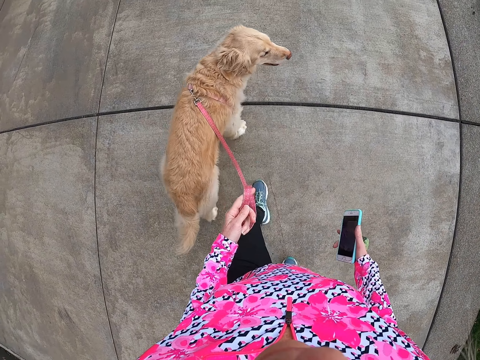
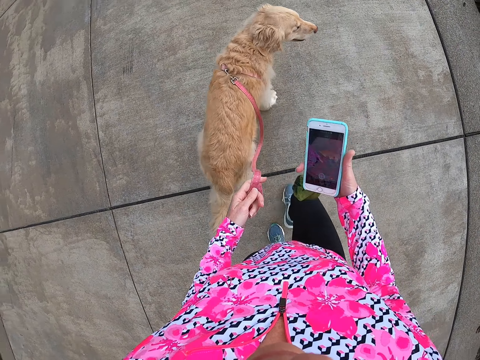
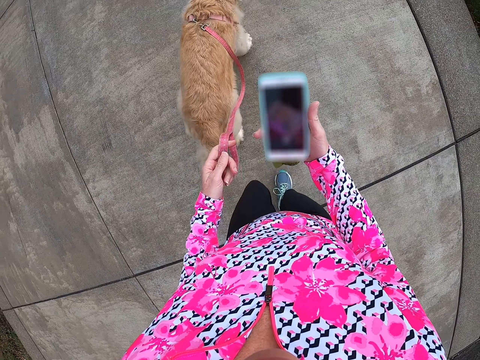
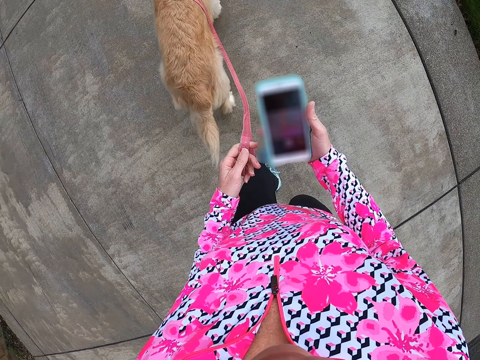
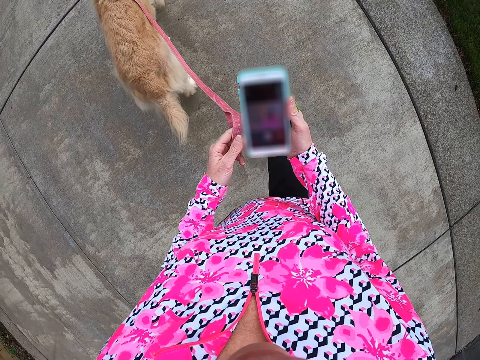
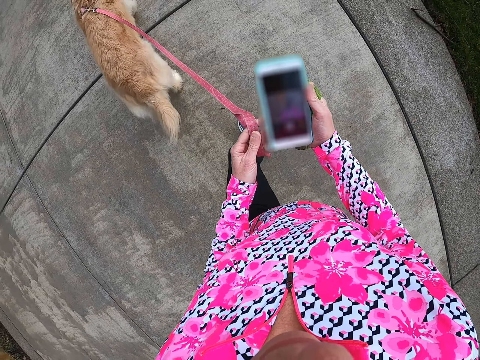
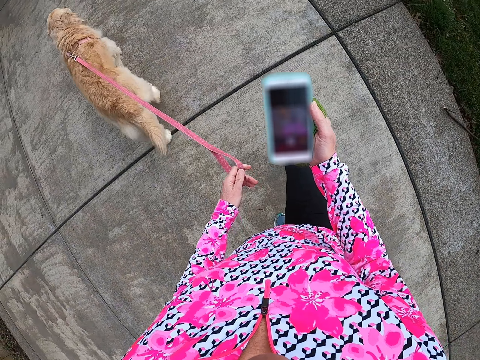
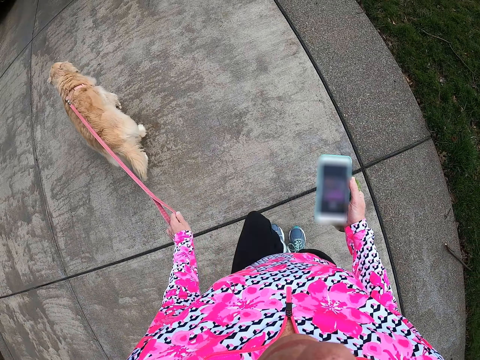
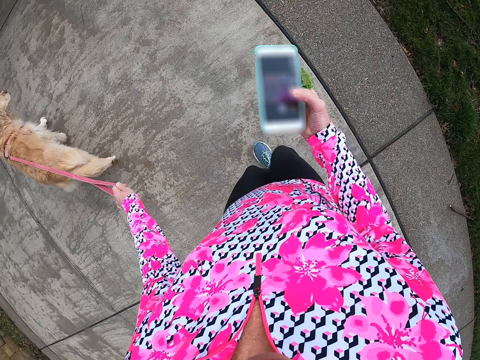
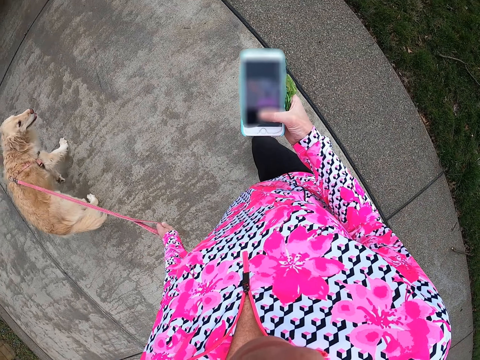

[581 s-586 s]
The camera wearer operates the phone. They hold the phone in the right hand.
